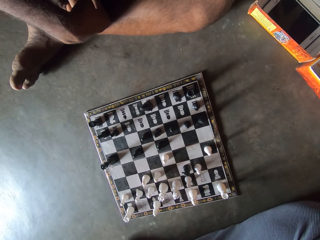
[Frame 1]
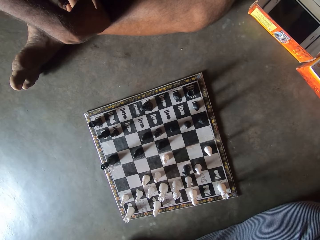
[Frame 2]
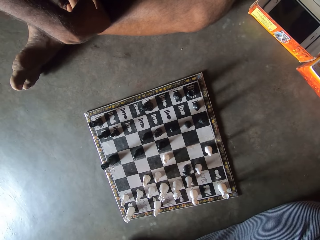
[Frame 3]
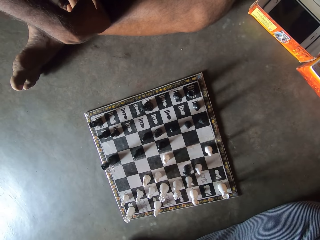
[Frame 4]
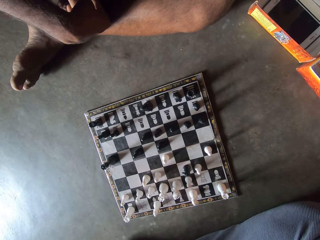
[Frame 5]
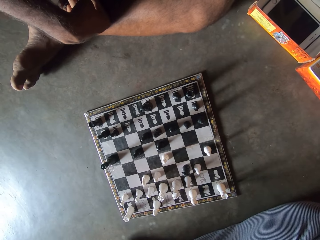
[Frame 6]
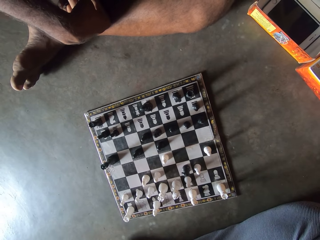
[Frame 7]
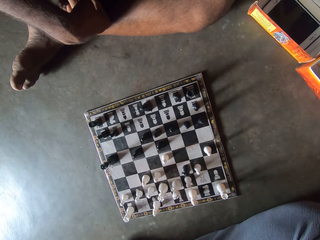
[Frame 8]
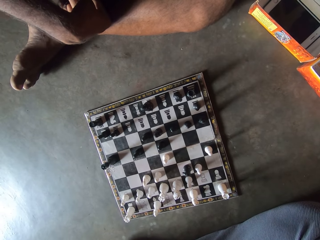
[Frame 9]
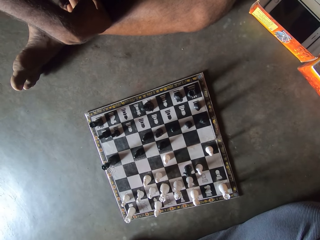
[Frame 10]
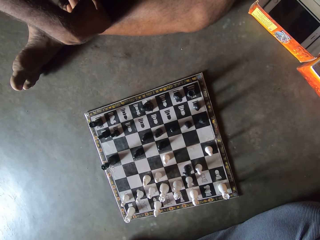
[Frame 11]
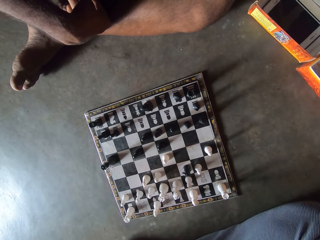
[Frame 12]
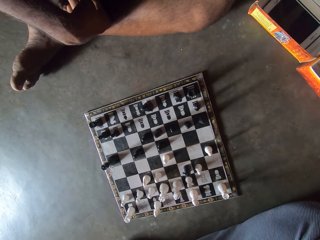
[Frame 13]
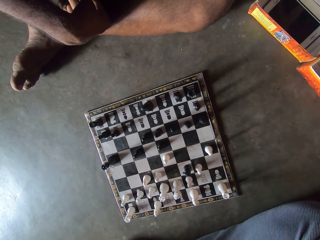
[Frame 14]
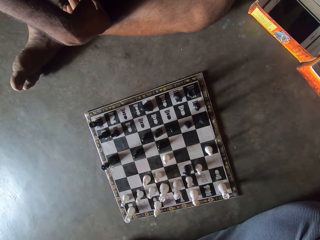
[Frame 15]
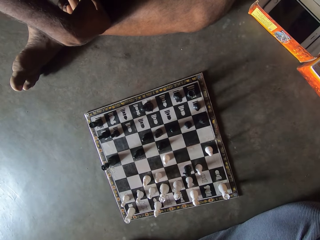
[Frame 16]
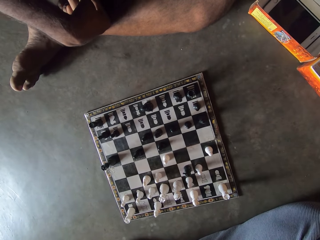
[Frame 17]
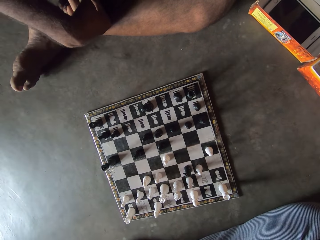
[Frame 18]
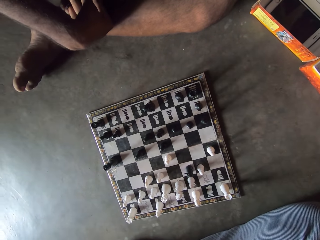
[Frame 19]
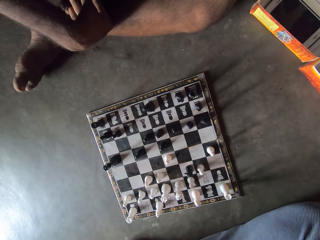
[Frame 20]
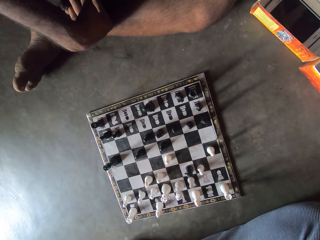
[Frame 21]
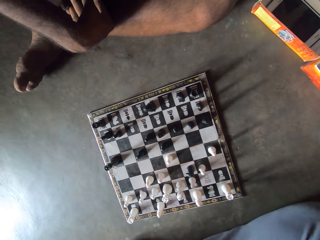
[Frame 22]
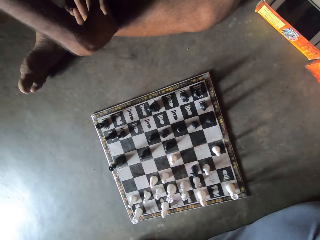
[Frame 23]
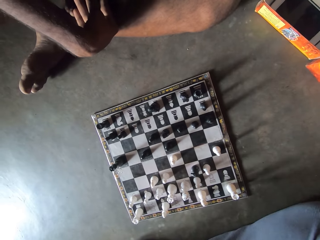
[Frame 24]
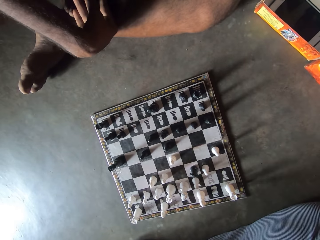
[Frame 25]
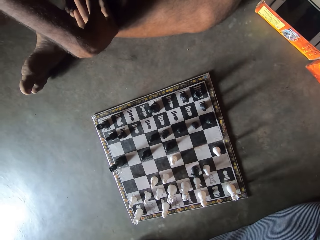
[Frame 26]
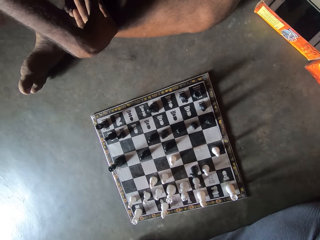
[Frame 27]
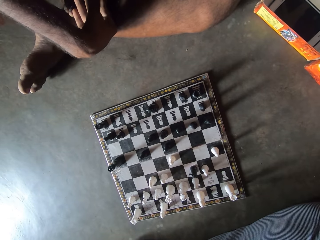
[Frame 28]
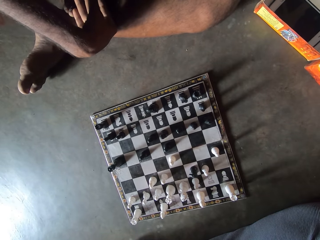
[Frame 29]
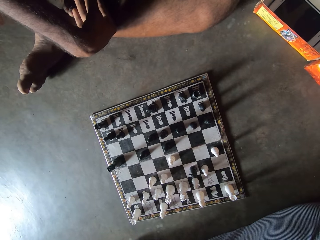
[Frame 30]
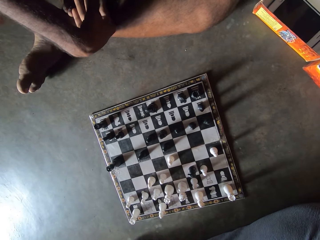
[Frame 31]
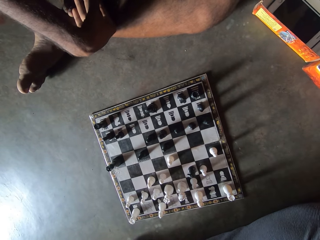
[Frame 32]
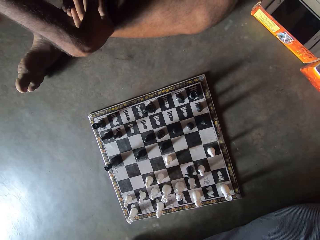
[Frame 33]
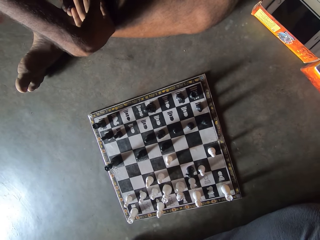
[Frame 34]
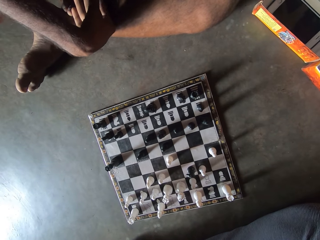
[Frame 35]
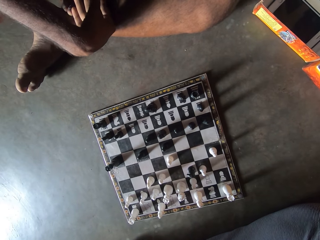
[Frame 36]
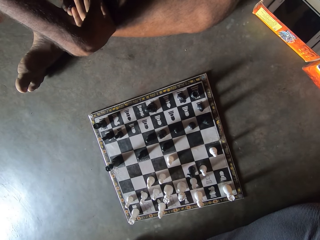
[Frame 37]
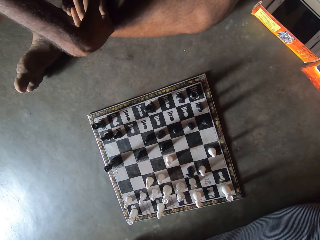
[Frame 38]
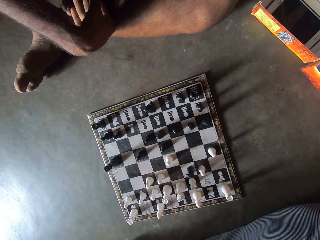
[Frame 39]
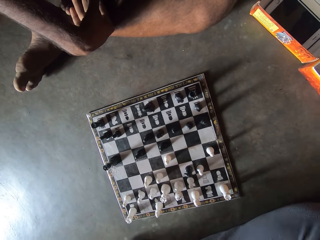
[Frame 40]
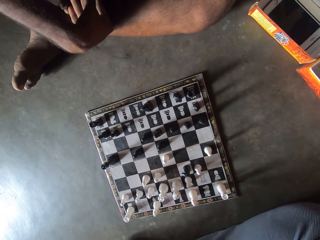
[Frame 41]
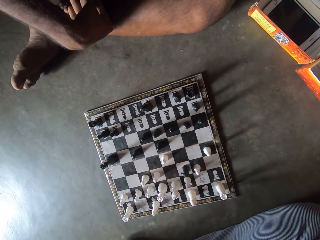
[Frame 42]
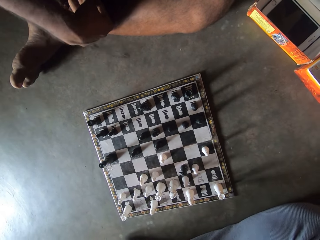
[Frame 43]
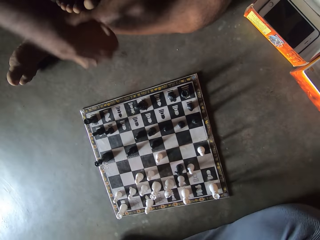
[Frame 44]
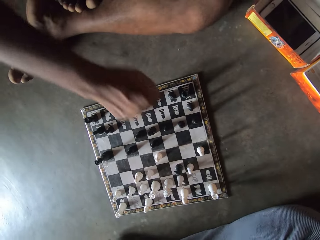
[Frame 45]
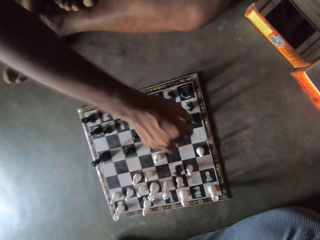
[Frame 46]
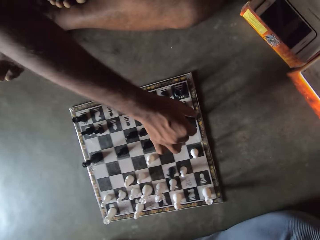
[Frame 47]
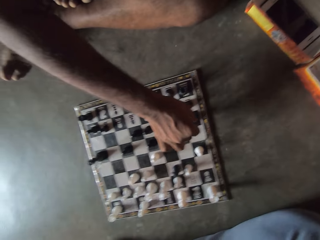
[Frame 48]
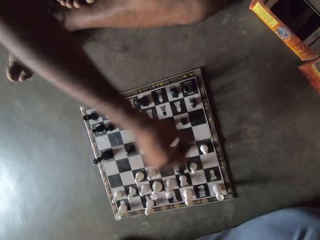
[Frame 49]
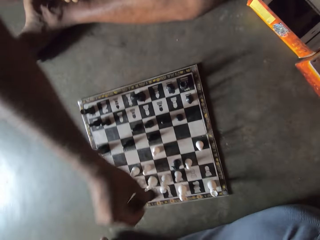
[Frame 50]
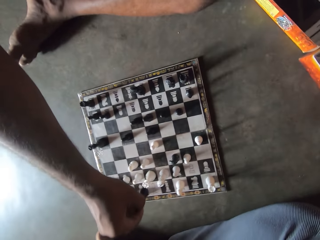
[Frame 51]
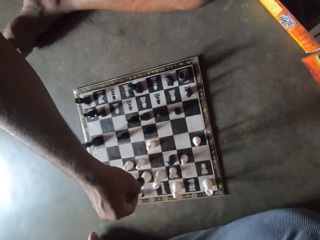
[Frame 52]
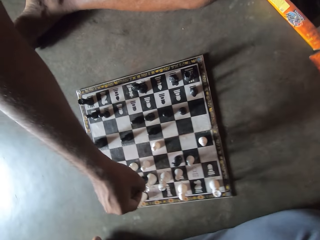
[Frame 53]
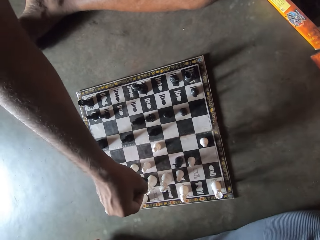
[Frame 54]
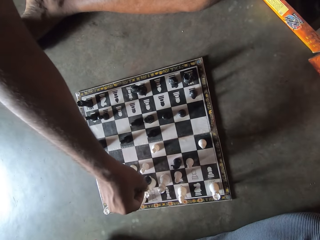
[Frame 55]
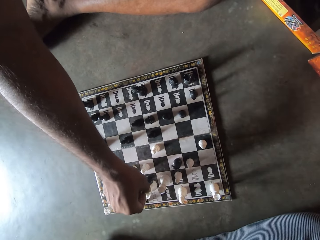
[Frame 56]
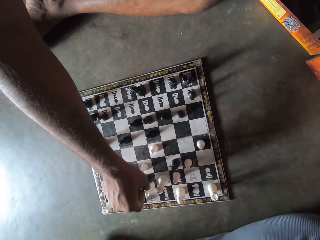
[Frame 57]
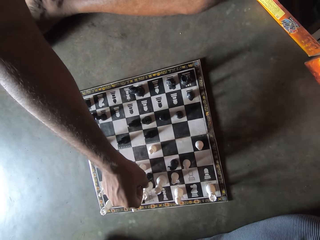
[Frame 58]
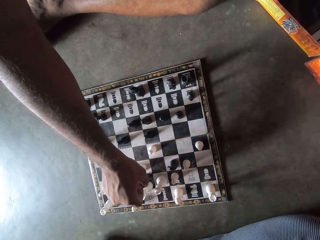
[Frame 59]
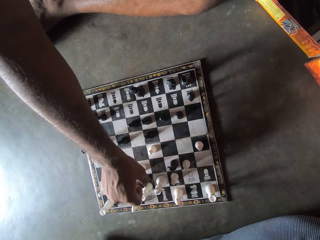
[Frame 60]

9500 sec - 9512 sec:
The man moves a black piece on the chess board on the floor.

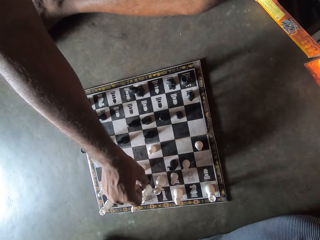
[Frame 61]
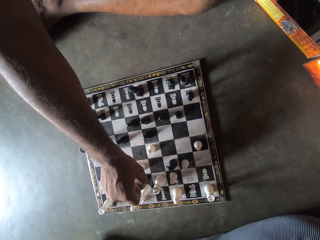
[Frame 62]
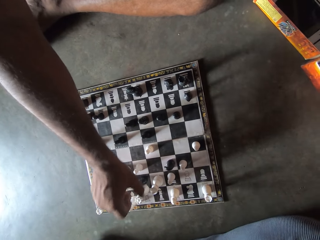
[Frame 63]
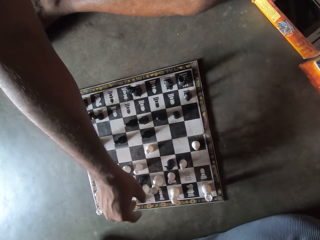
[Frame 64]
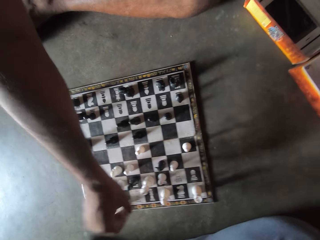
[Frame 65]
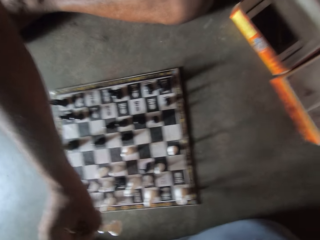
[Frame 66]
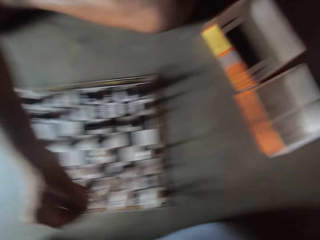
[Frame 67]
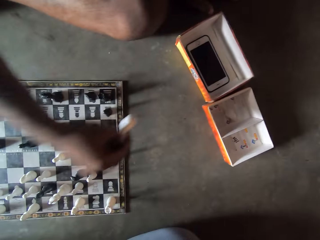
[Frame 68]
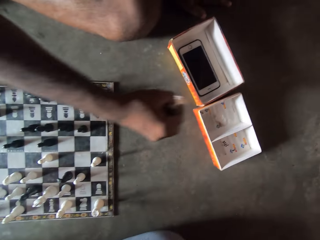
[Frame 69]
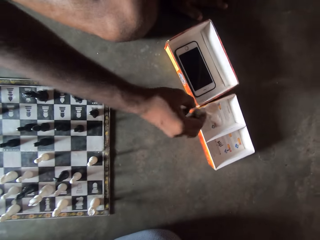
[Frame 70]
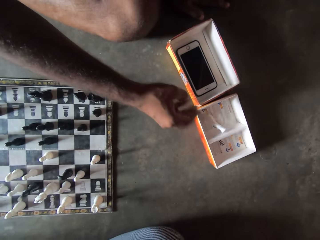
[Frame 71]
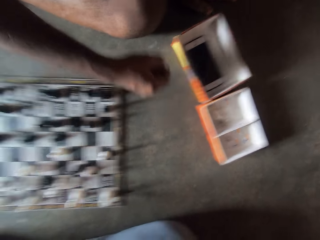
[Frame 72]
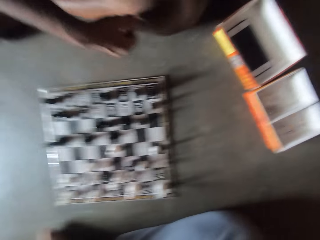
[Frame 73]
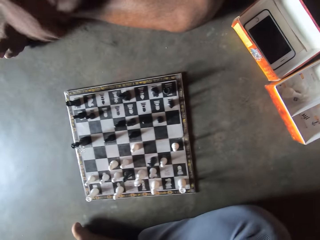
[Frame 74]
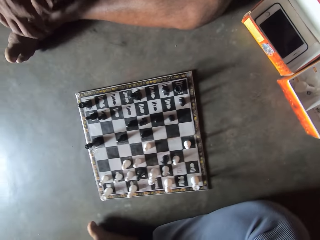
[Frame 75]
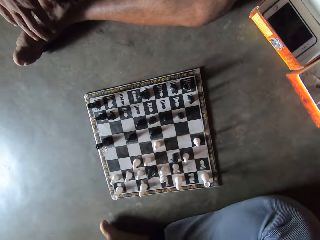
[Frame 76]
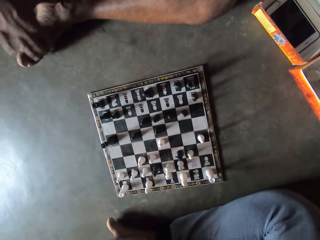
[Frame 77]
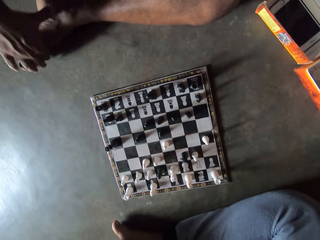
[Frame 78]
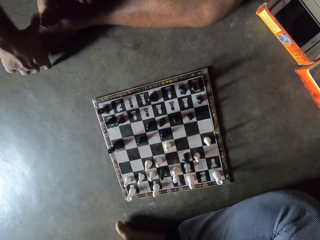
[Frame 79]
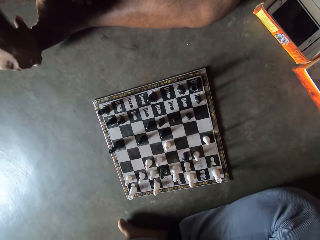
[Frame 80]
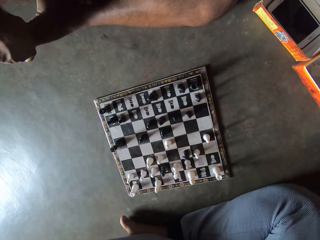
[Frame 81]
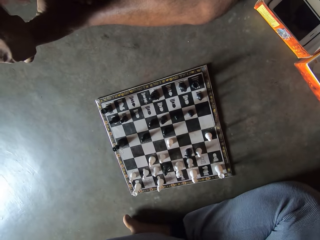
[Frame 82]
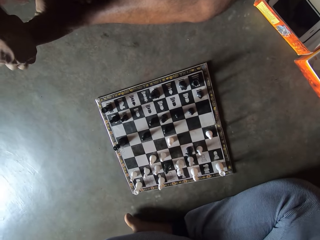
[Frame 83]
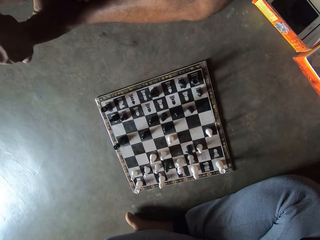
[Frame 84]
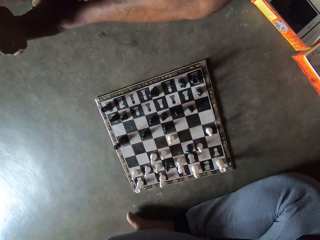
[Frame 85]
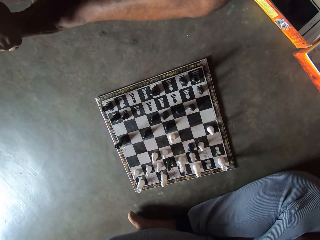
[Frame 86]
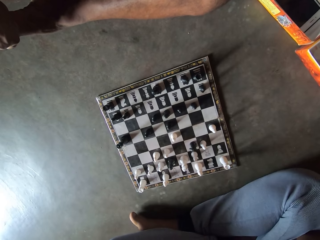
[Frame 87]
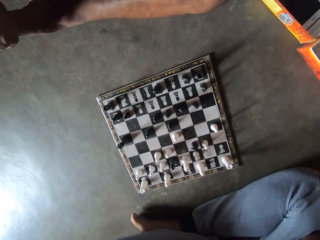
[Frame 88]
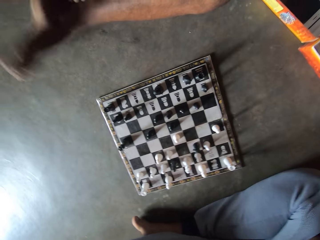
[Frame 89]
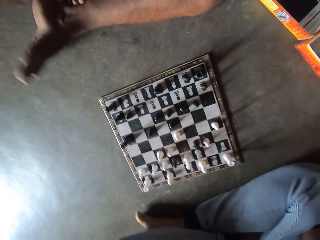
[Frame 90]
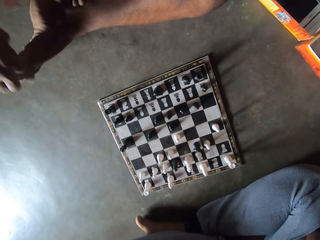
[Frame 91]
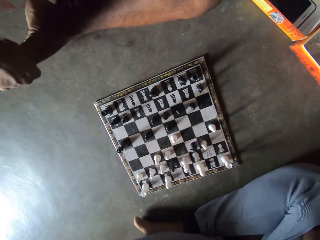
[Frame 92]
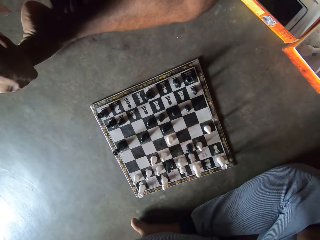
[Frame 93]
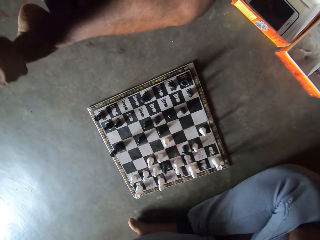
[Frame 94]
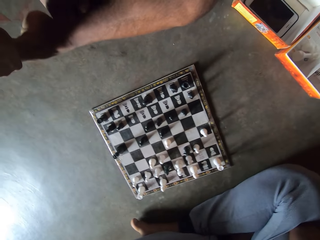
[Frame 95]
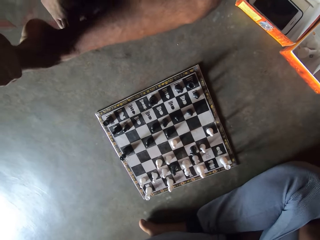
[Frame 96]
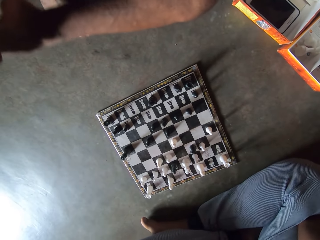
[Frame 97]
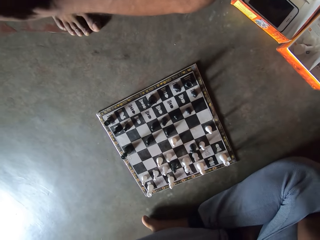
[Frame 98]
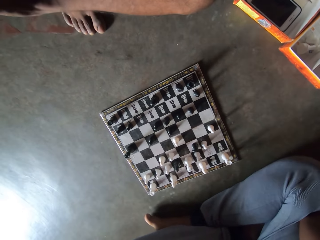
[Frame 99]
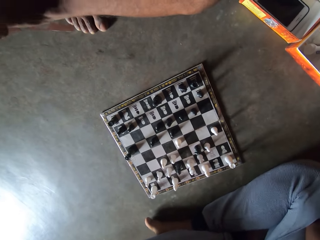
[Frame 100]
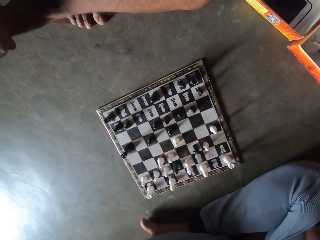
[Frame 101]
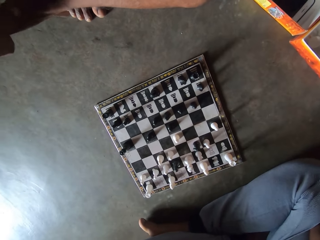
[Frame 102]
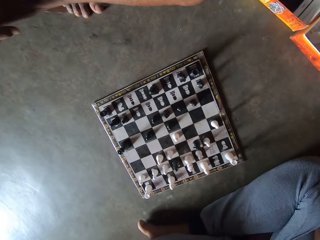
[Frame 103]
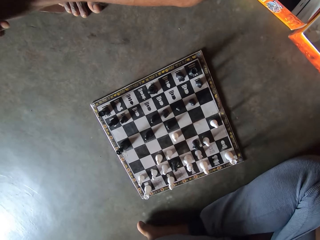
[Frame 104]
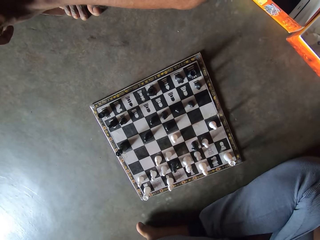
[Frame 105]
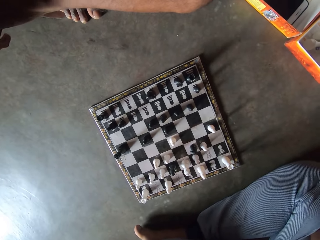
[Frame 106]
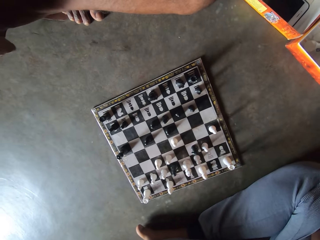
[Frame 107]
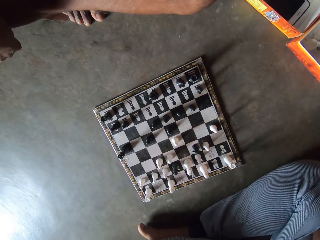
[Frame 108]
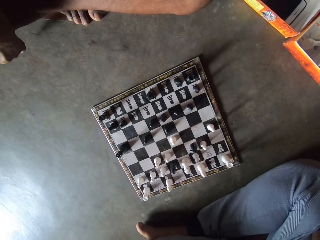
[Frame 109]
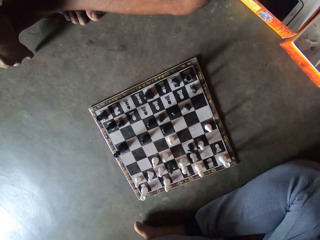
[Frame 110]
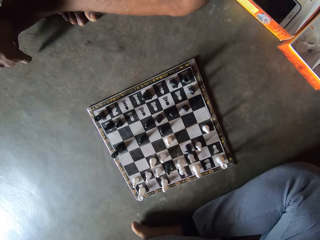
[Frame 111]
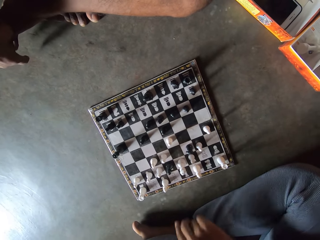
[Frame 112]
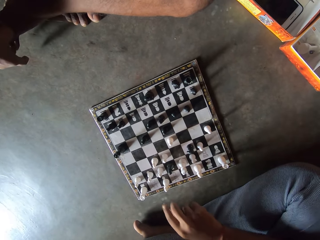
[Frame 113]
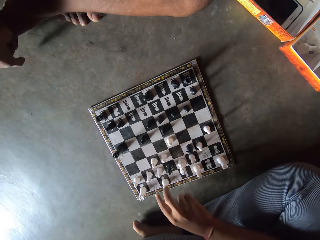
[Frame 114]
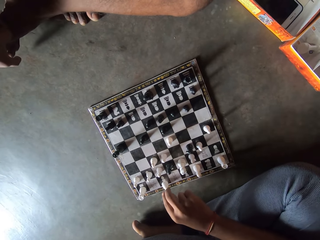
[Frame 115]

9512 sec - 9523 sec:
The man takes away a white piece from the chess board. He throws the white piece into a carton on the floor. He holds his right toes with his right hand. He plays with his leg.
